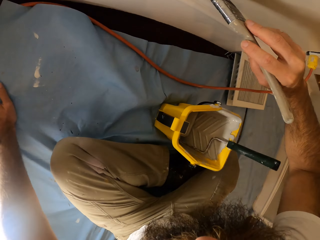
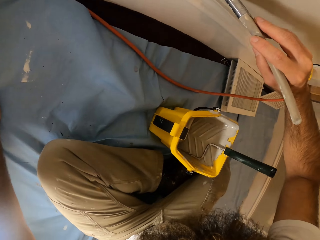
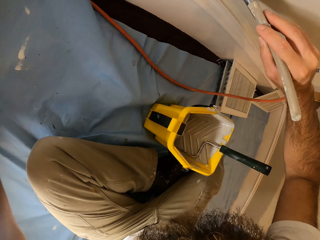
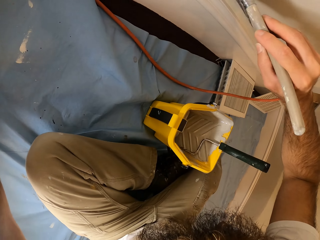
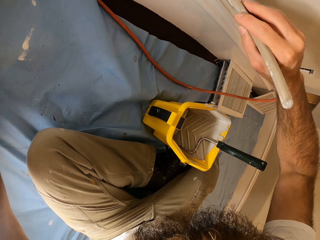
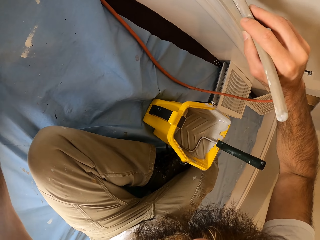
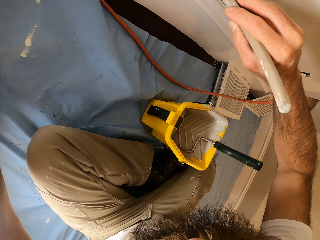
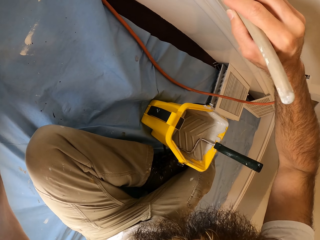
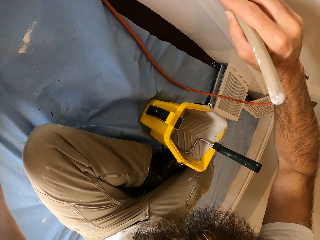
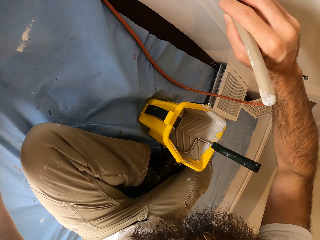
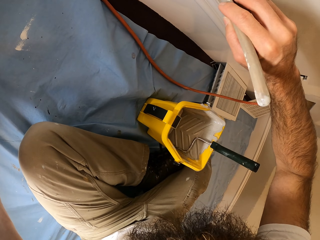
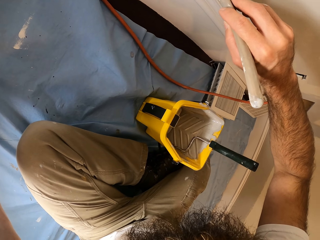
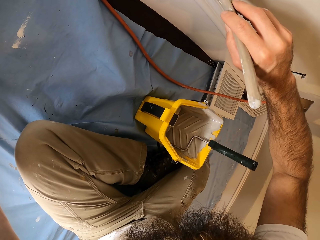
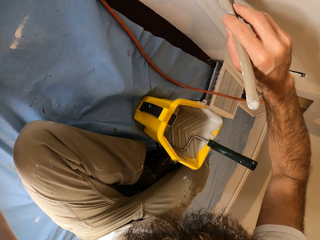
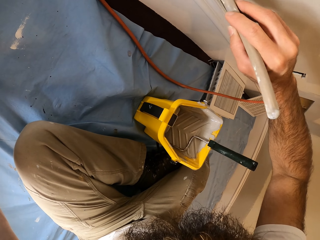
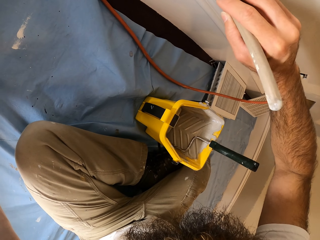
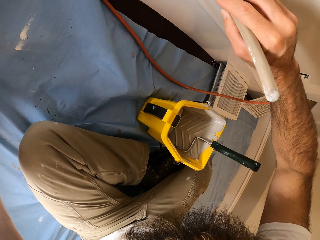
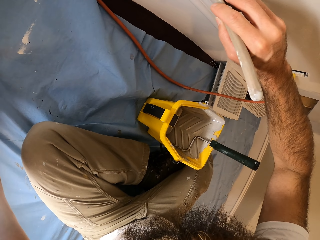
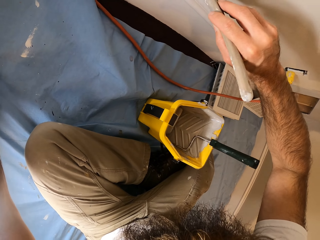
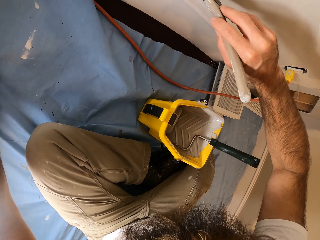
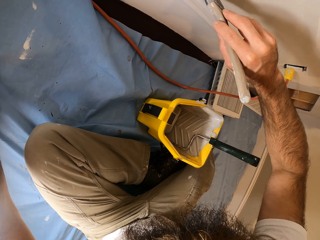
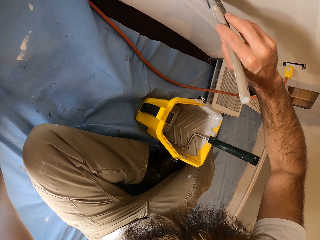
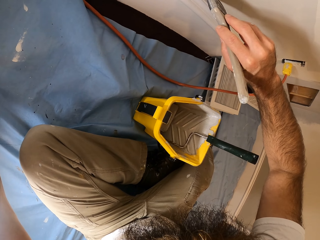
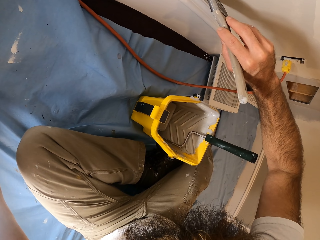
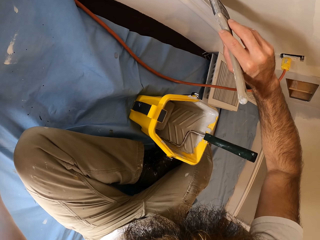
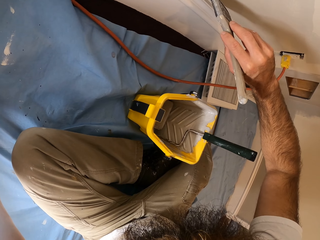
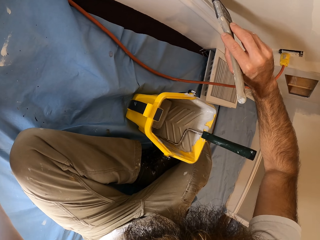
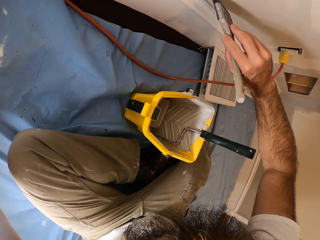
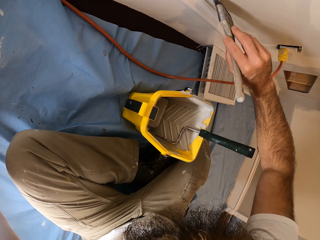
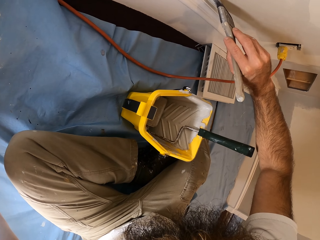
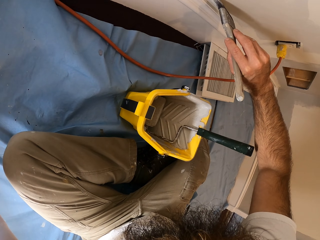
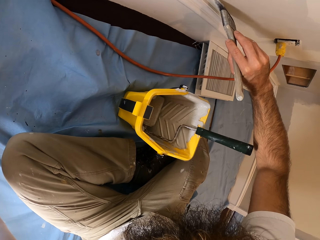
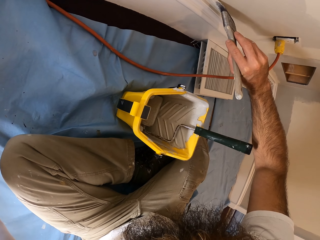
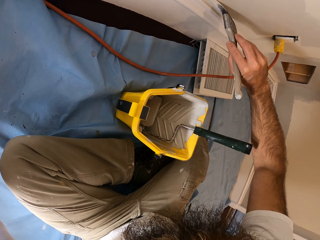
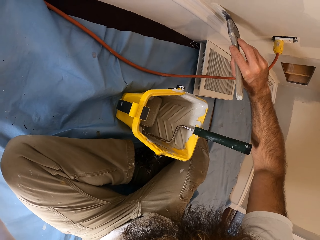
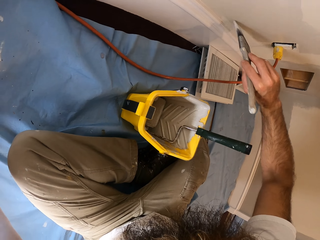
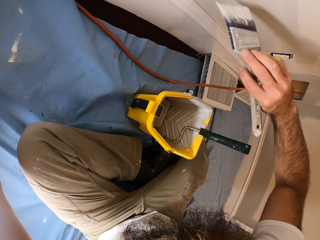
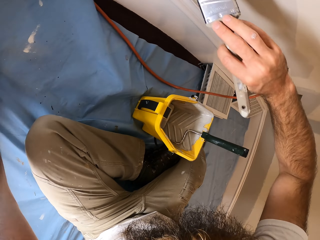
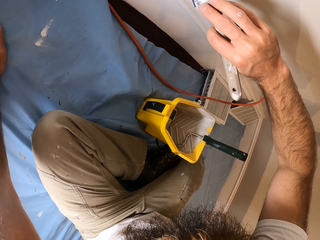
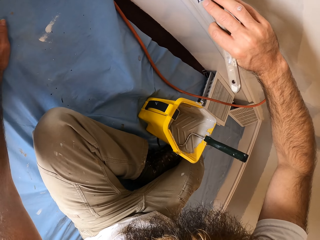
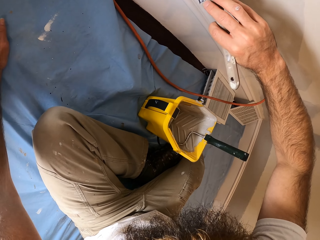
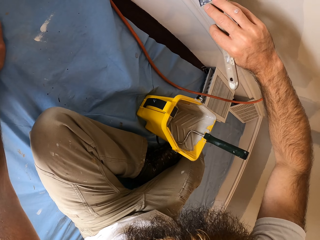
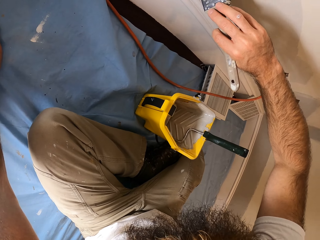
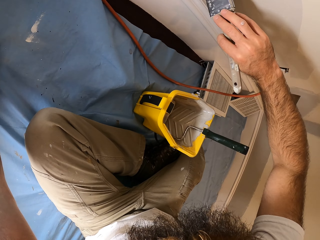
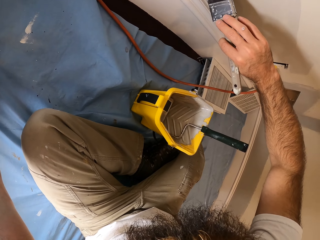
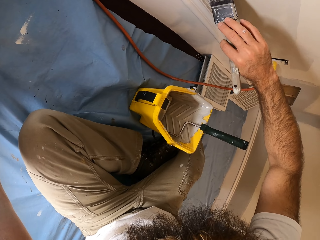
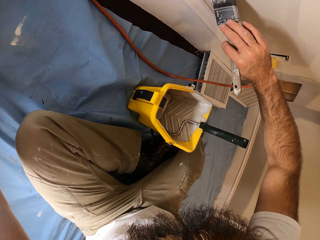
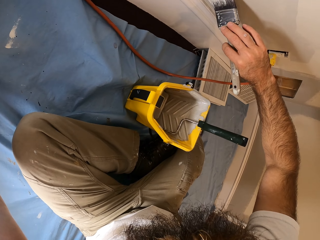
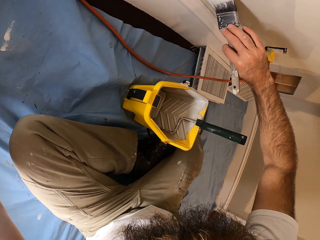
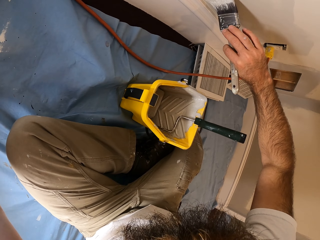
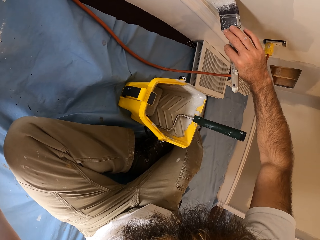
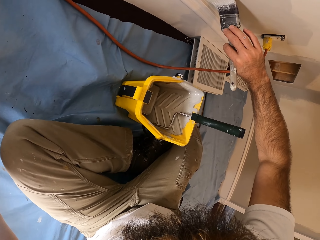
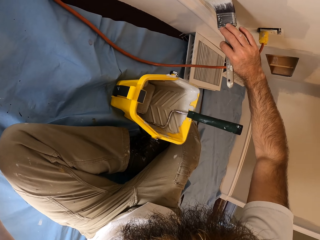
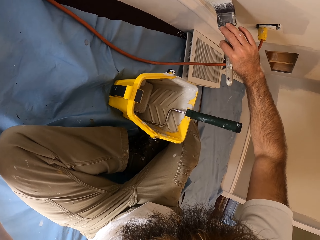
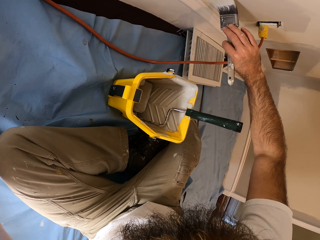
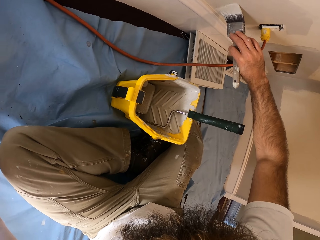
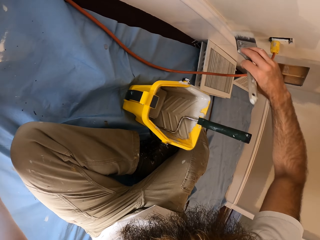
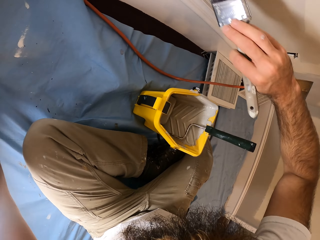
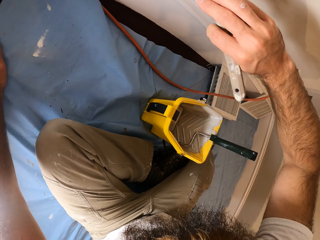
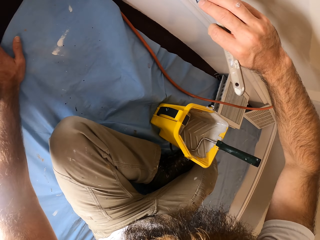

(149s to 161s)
The camera wearer paints the wall with the paint brush in his right hand.

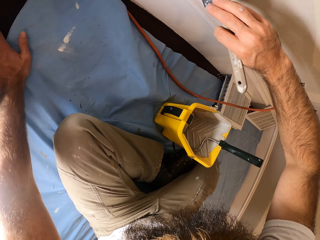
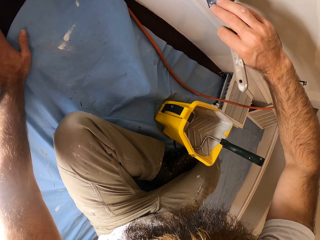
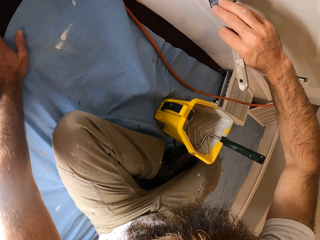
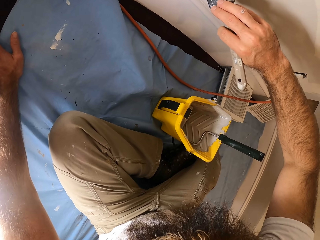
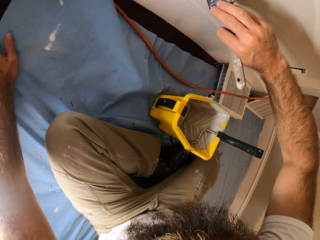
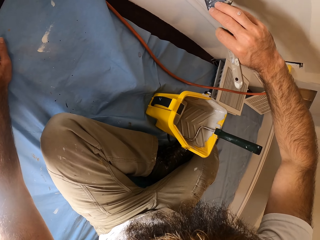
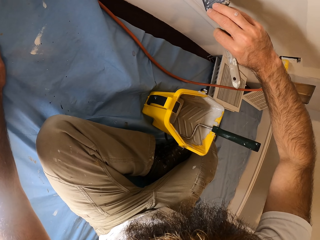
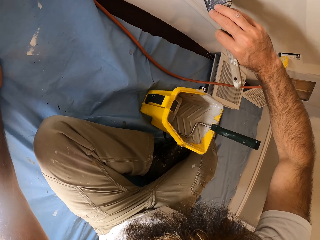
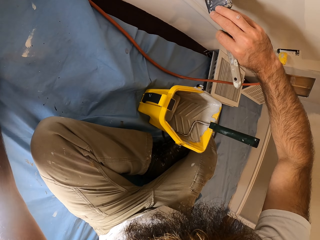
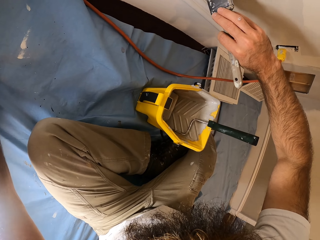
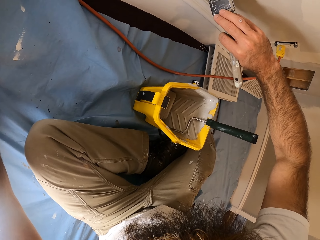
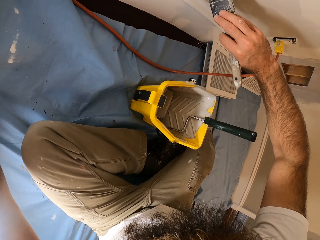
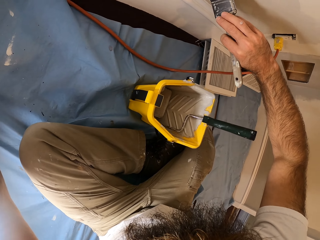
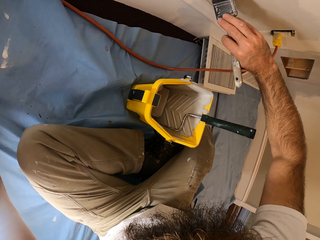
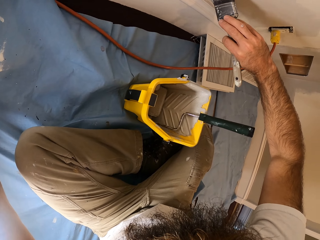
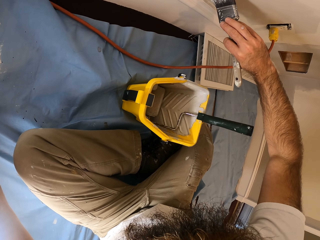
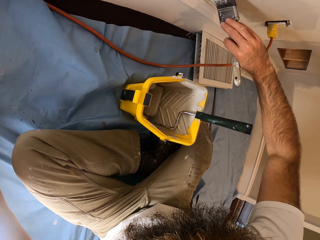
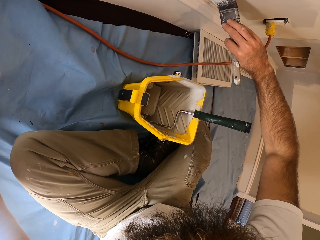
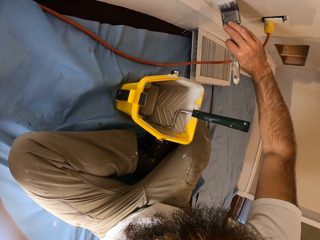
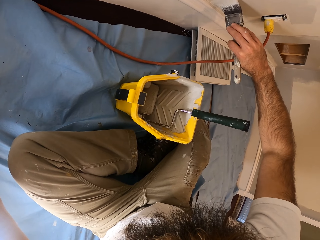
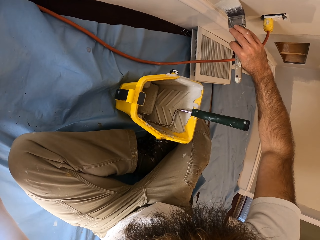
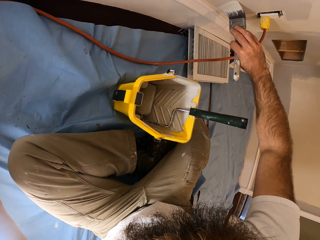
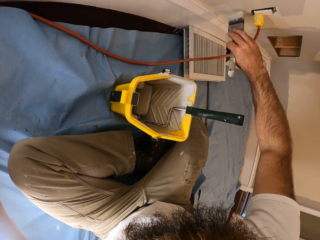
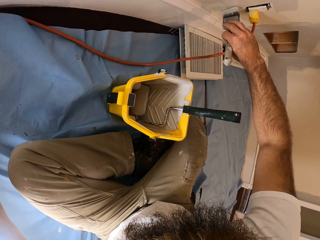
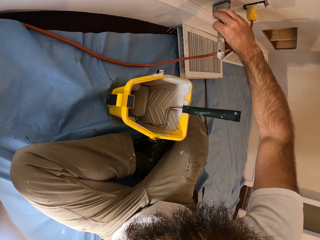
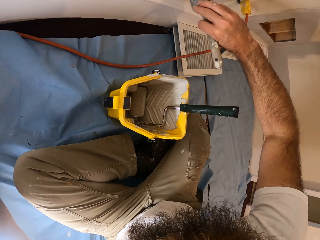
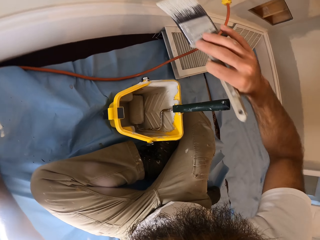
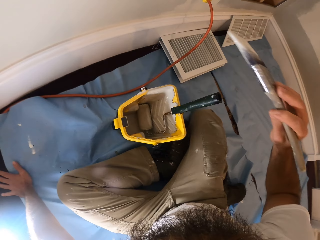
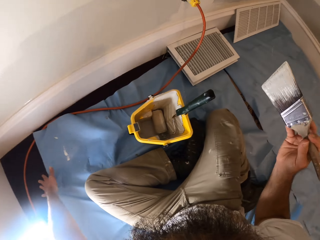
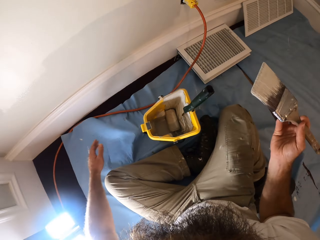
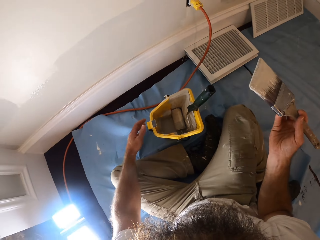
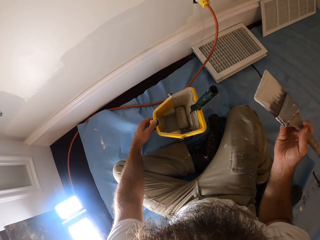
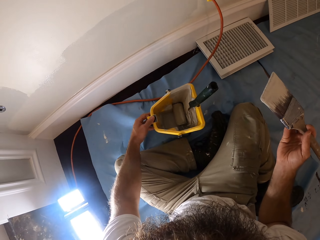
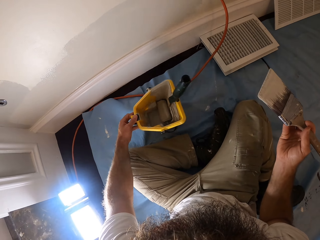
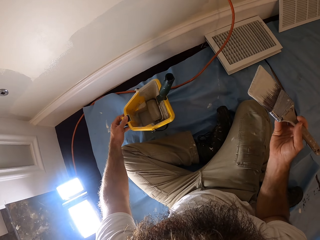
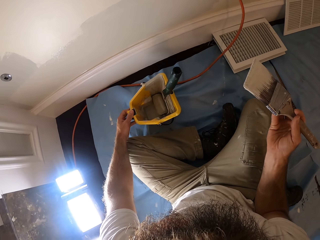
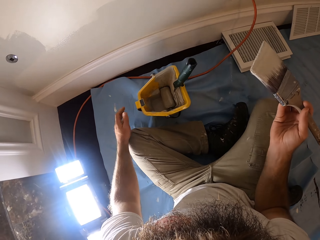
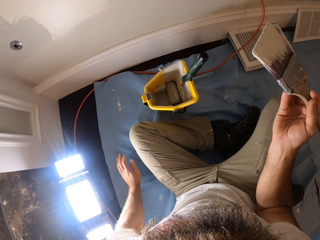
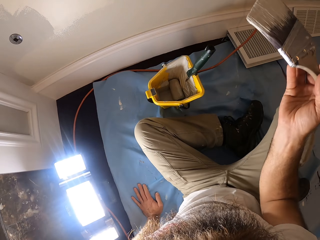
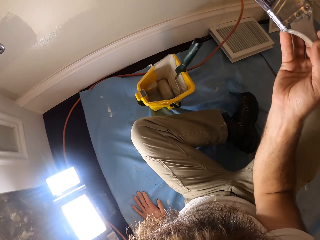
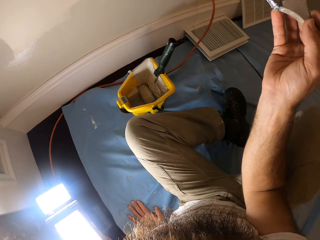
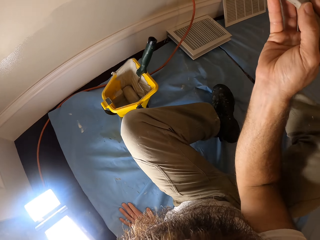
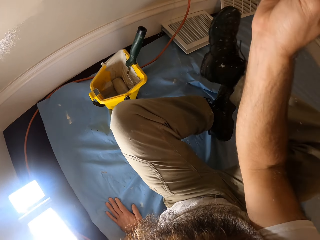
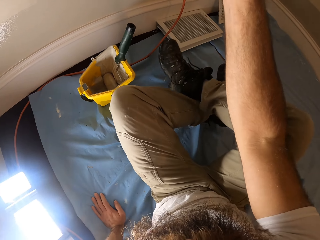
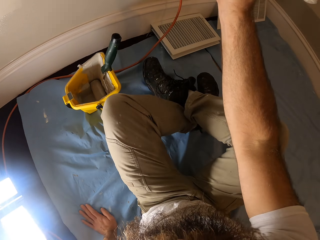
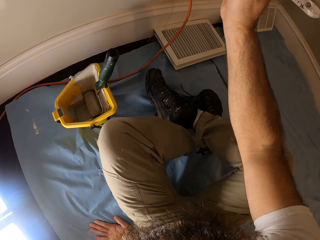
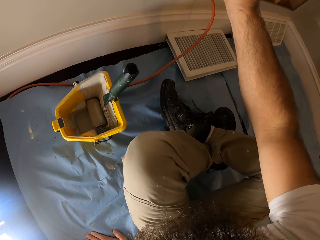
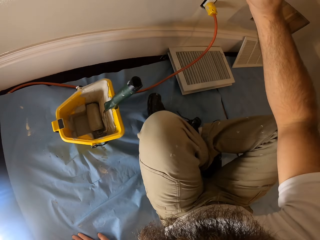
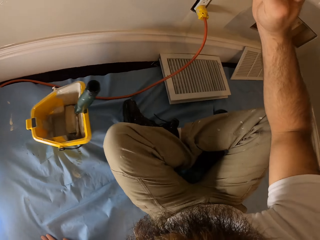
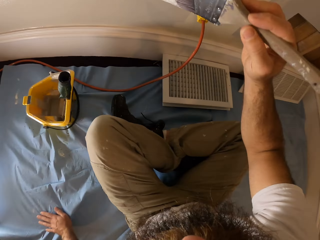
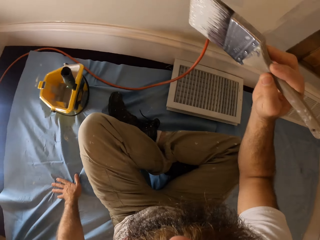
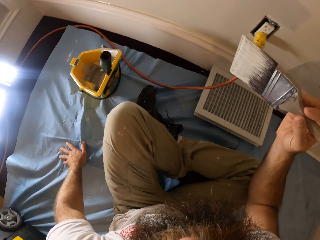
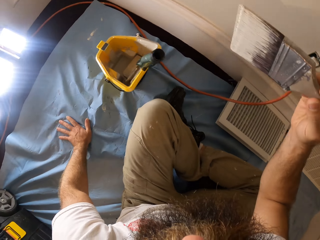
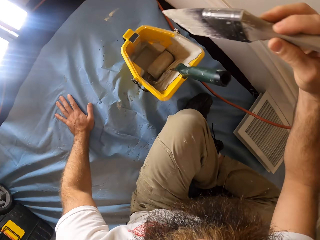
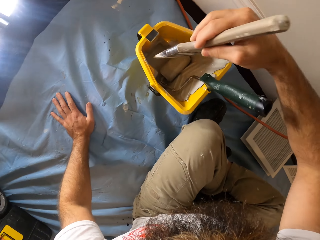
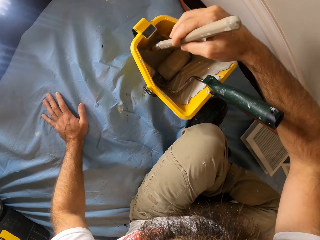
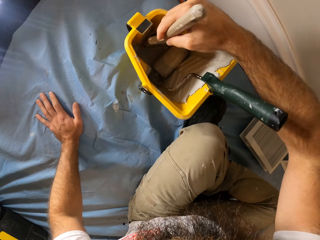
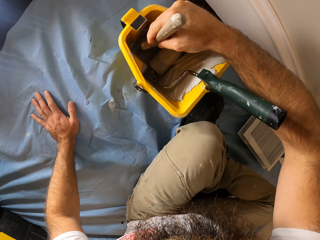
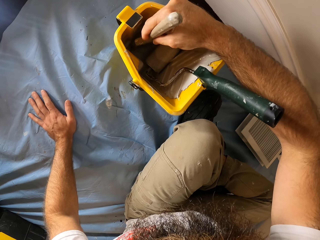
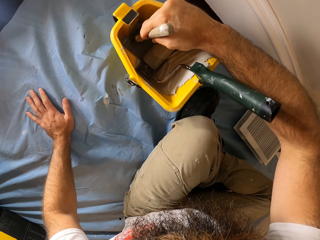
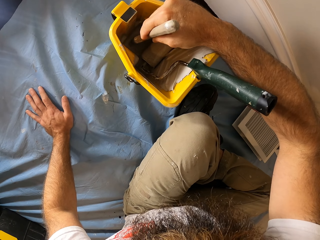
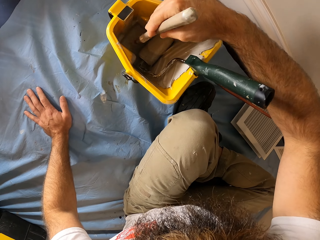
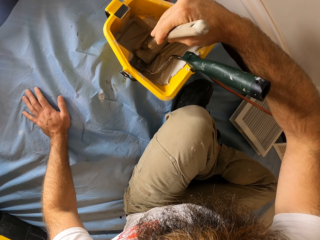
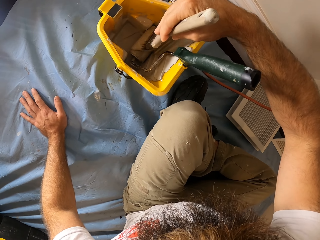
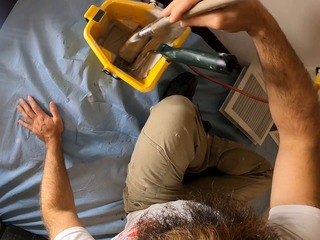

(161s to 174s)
The camera wearer adjusts the paint bucket with his left hand. He dips the paint brush in the paint bucket with his right hand. He mixes the paint brush in his right hand with the paint in the paint bucket.
